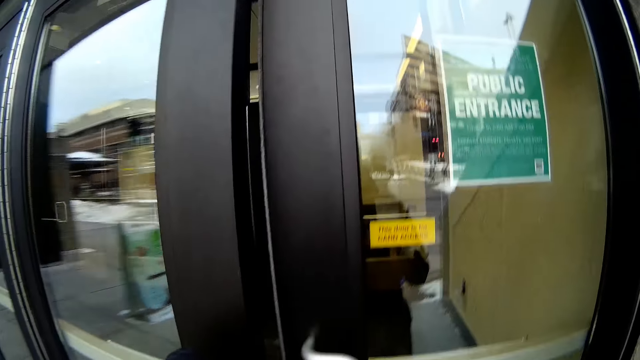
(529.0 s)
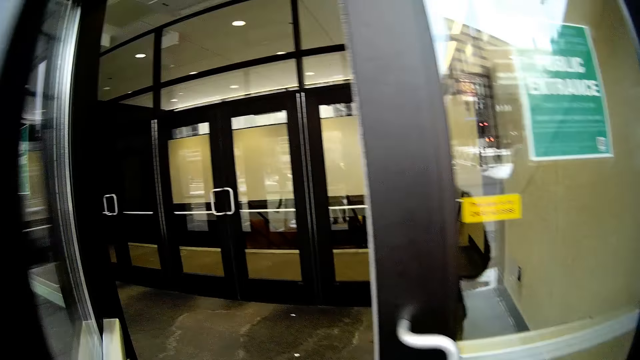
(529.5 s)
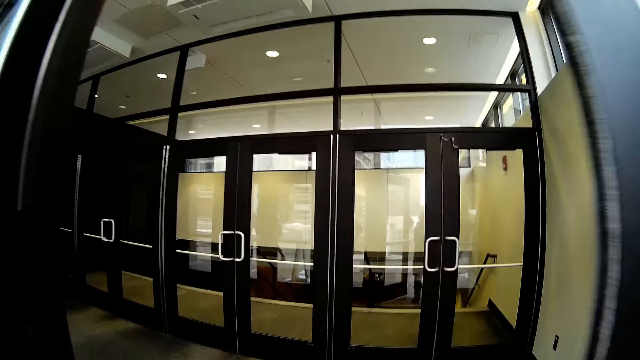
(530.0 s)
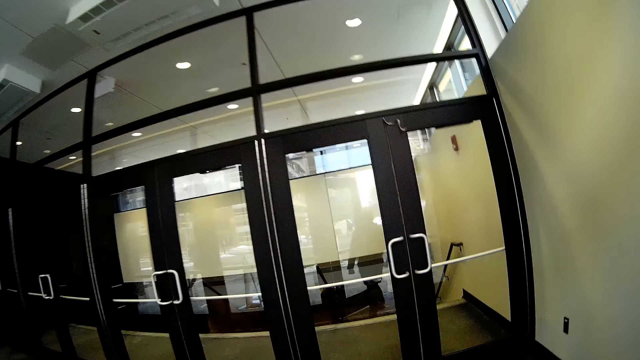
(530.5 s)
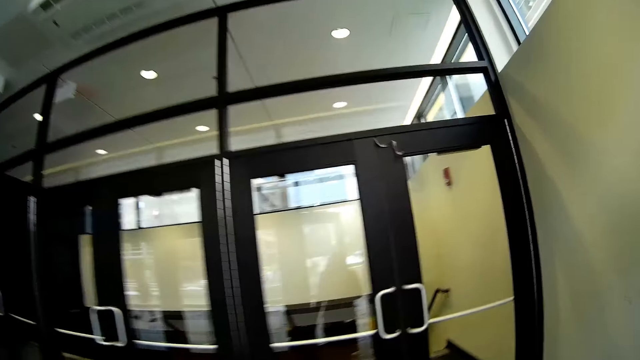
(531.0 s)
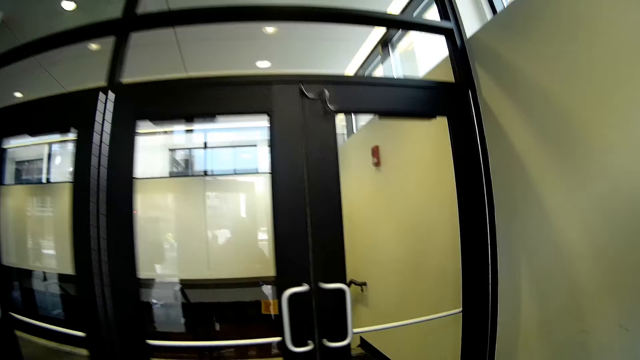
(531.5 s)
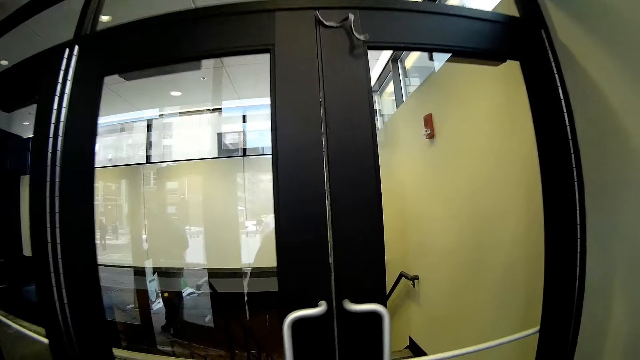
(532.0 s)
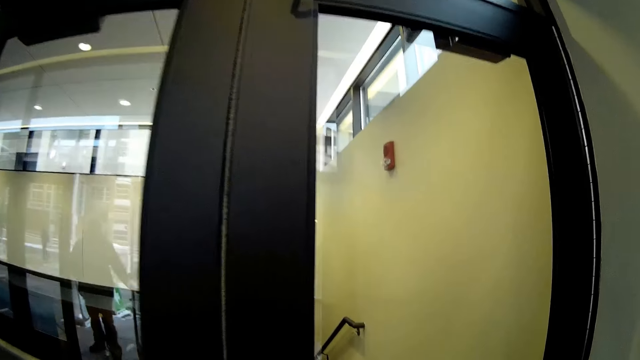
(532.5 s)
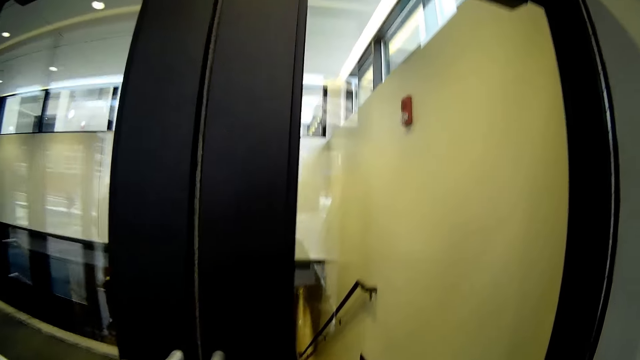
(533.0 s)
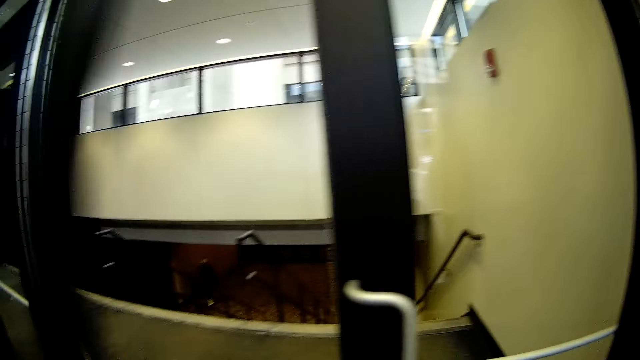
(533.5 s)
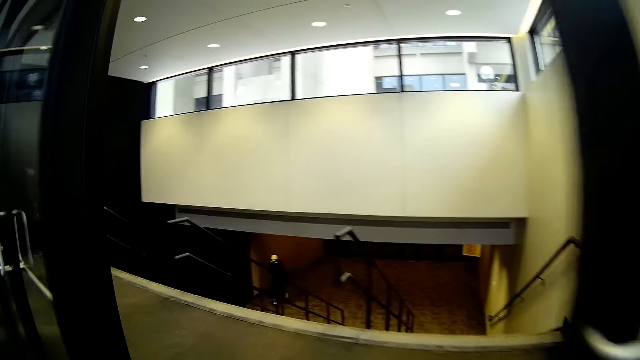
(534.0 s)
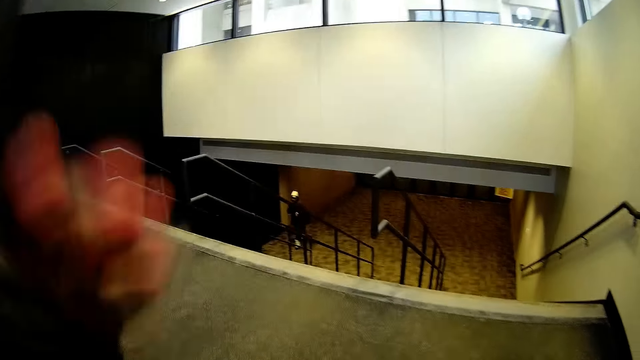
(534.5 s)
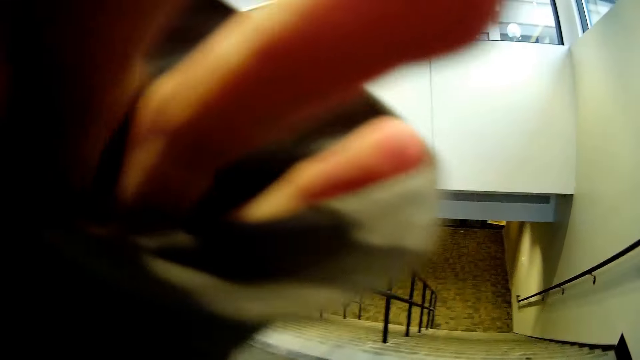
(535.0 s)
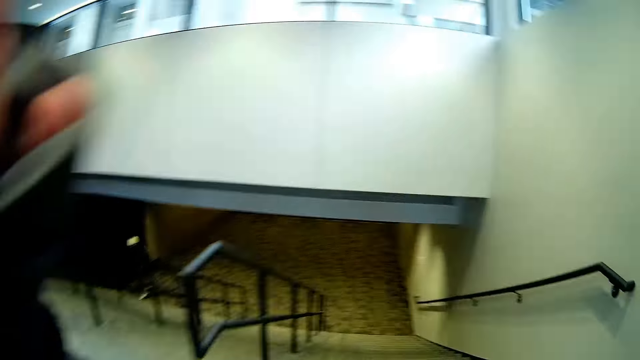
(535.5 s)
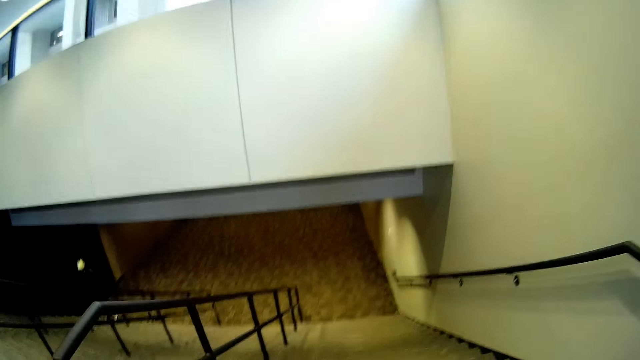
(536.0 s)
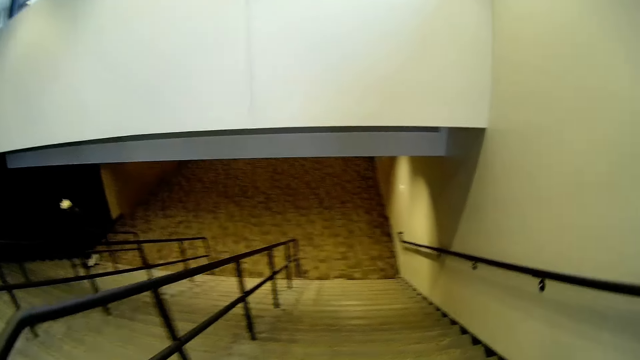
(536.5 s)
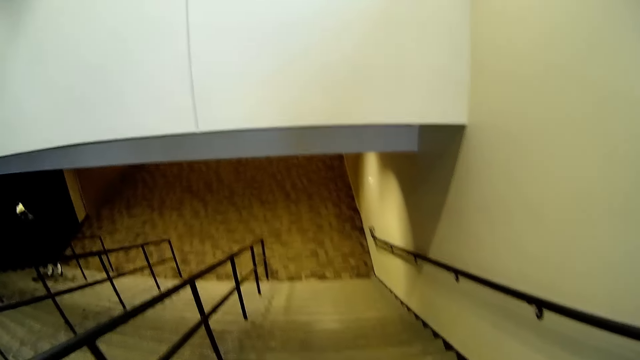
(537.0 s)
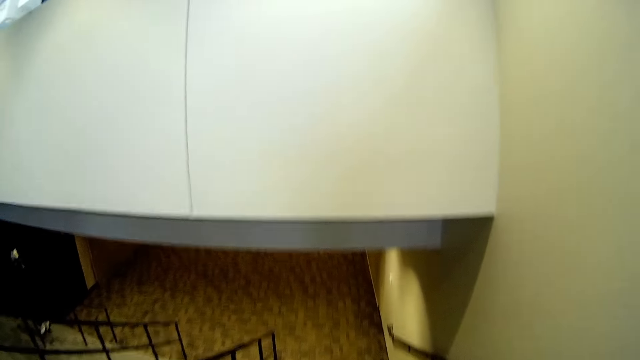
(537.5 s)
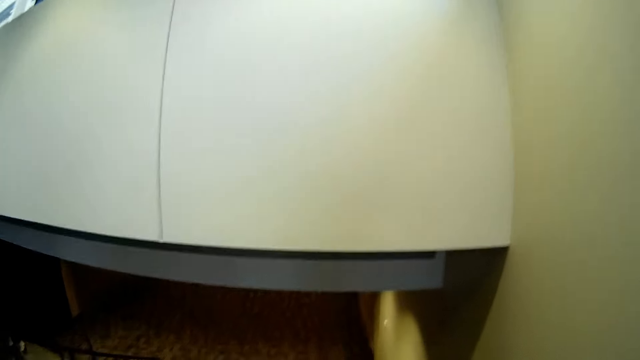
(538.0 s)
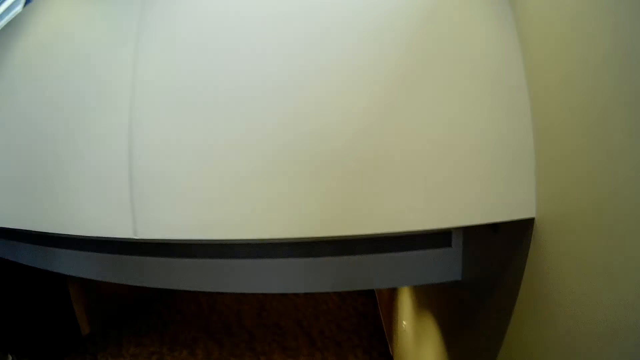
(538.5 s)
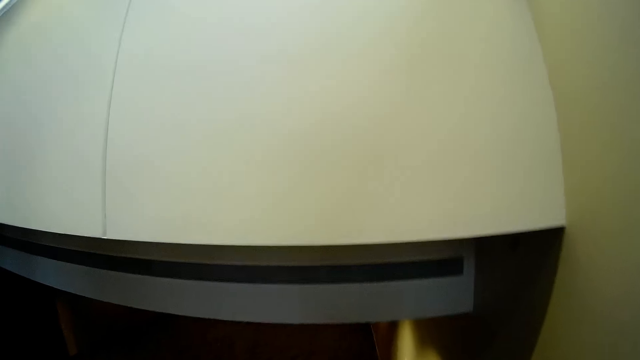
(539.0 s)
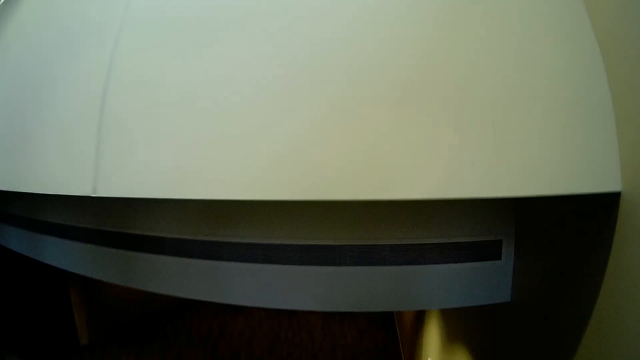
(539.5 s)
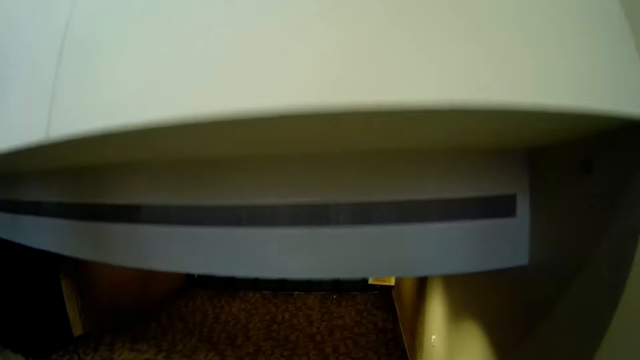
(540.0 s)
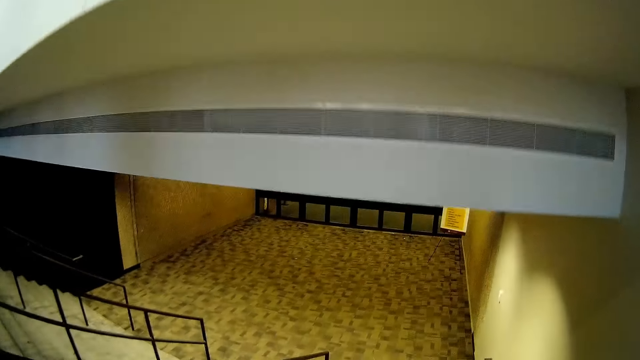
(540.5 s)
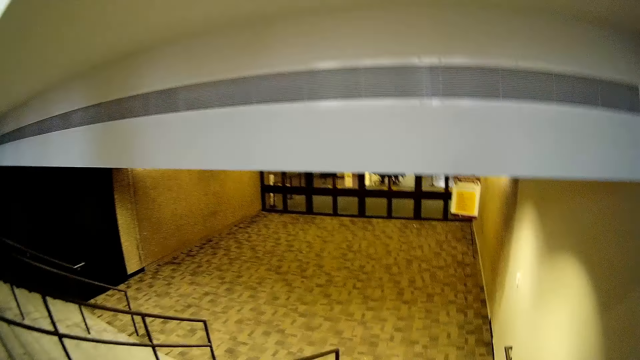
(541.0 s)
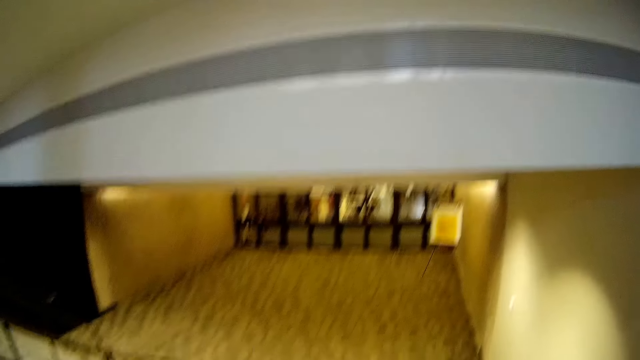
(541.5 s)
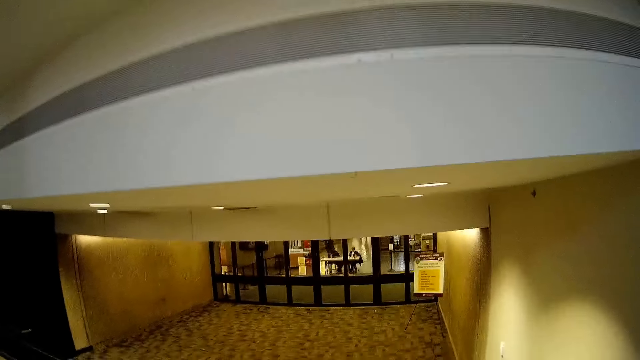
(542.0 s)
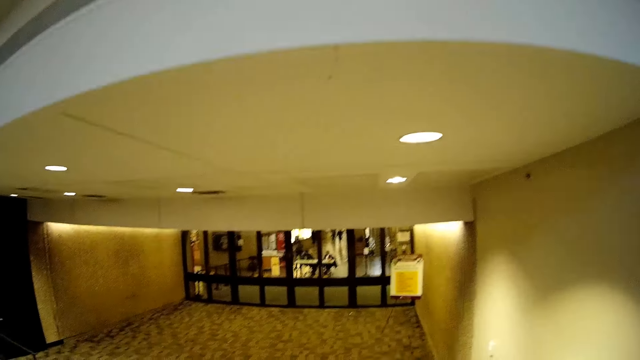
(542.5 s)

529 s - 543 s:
The camera wearer opens a door to the brown building with his left hand. He walks towards a glass door in the building. He walks in. He opens the glass door with his left hand. He puts his hand on a camera on his head. He points his right hand at the building. He walks down the stairs in the building.

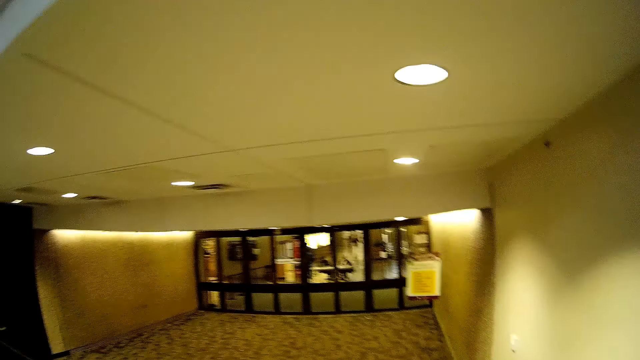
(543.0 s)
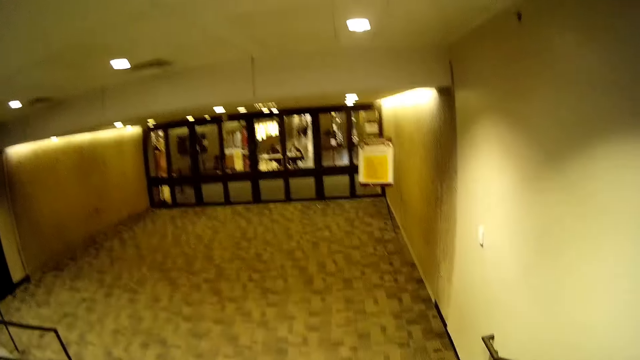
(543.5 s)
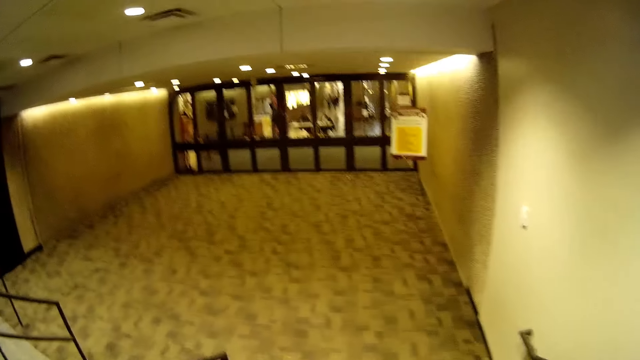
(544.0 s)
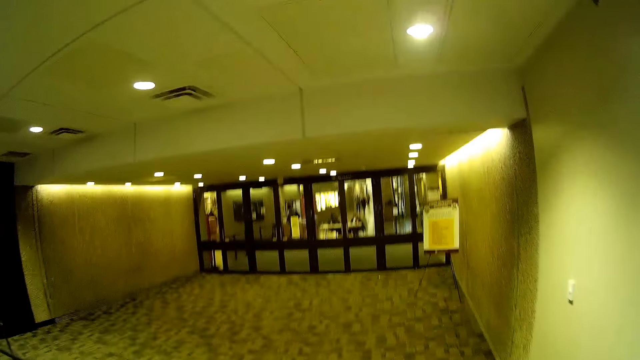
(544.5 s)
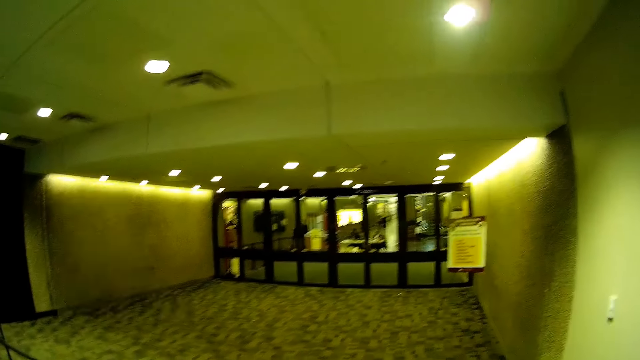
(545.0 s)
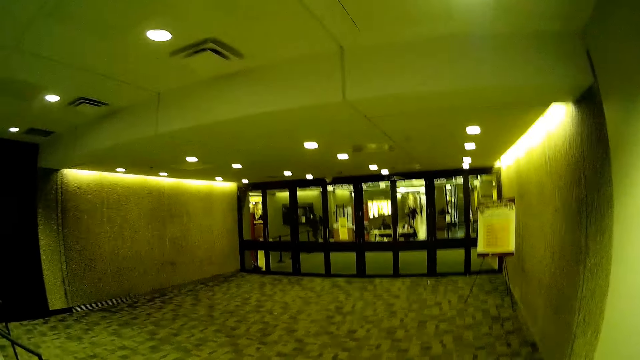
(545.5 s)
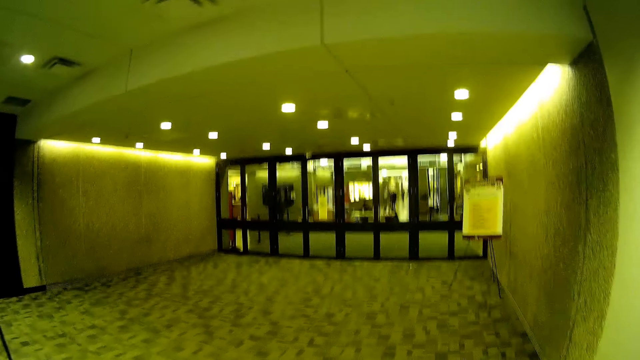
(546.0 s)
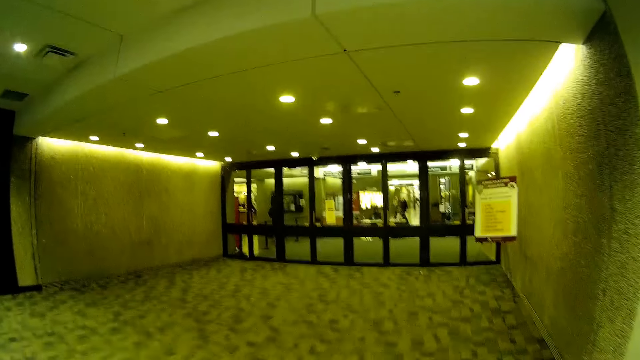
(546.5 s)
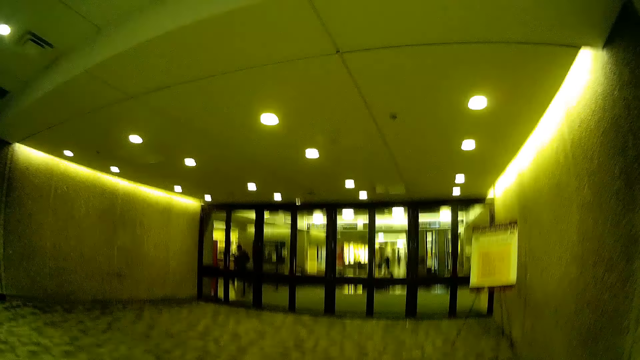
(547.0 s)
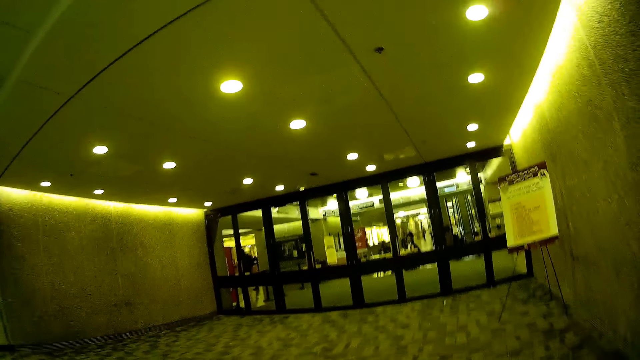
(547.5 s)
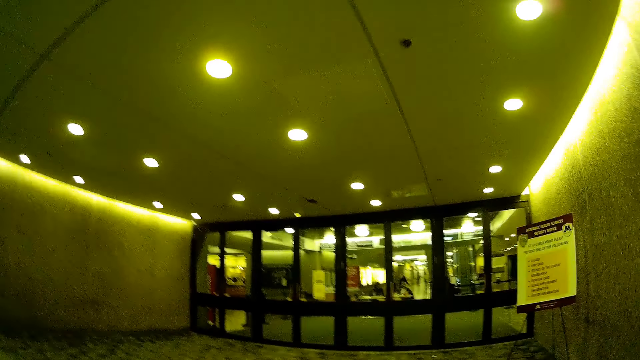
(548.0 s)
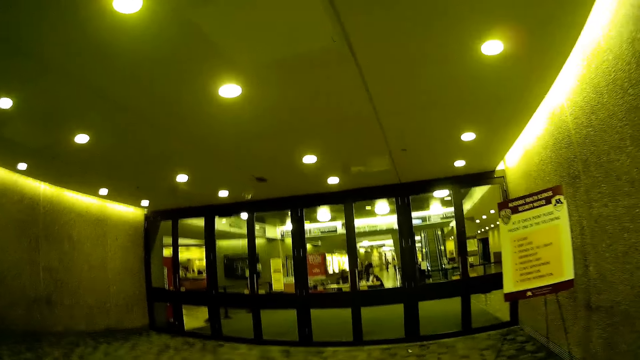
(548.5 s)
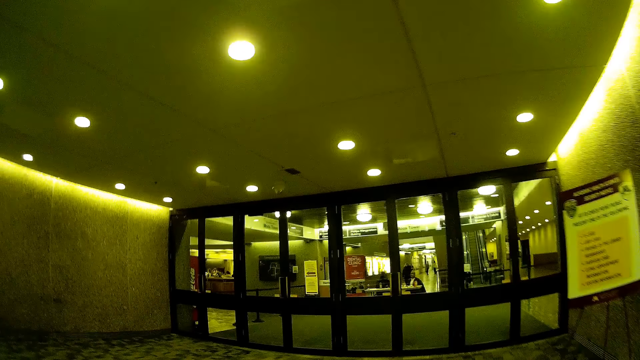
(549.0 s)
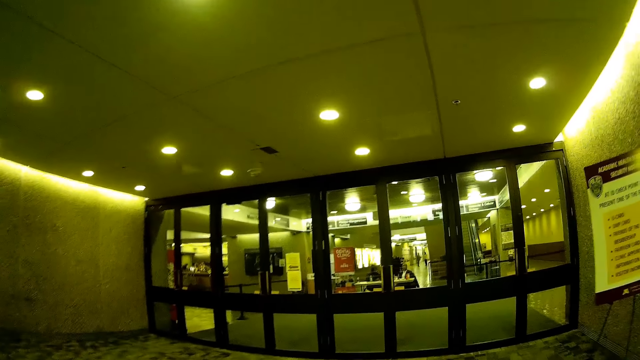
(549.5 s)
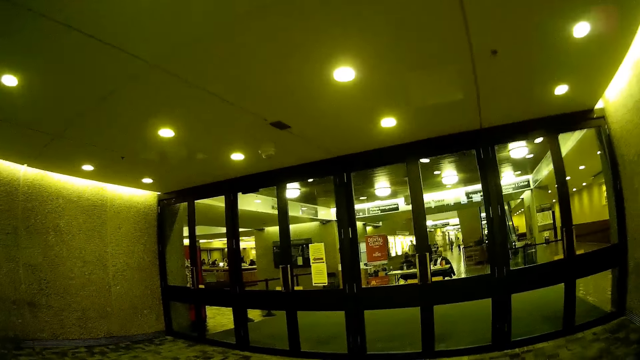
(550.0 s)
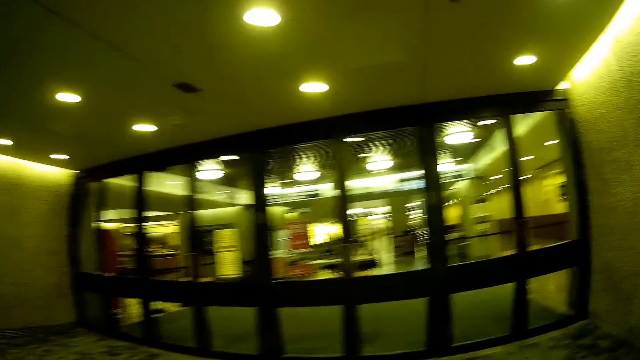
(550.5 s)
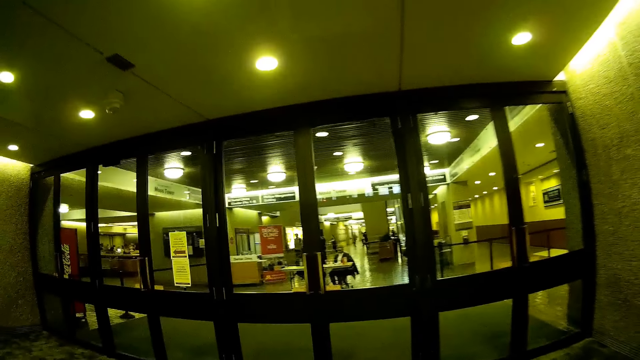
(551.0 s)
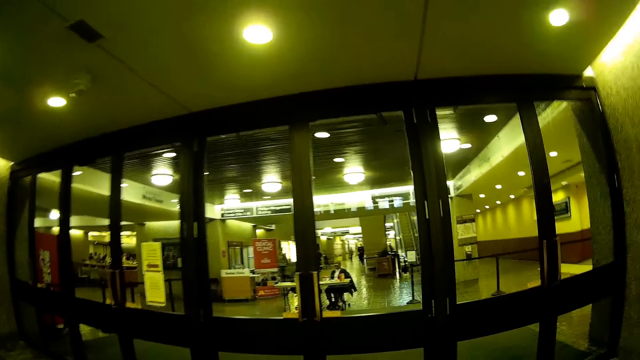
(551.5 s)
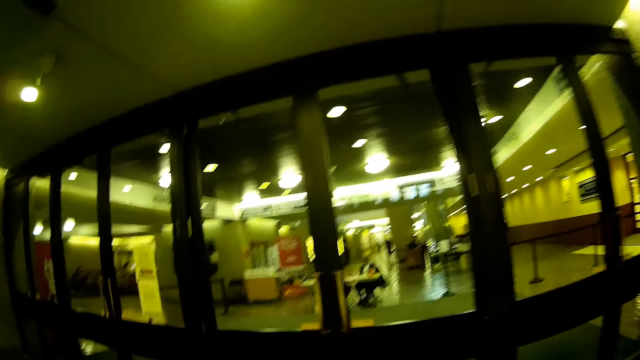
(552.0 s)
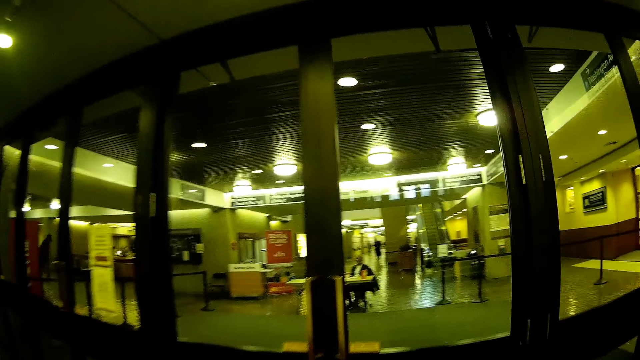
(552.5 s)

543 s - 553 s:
The camera wearer walks towards a glass door in the building.
